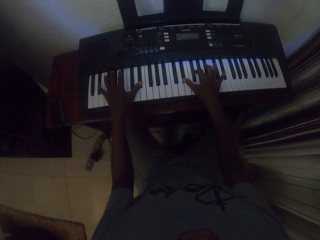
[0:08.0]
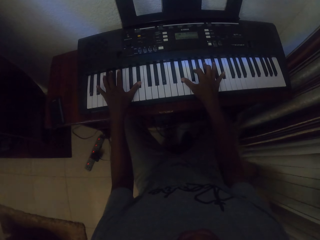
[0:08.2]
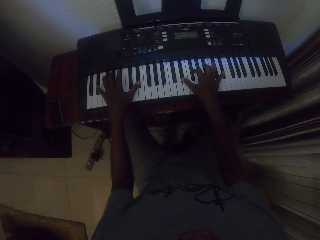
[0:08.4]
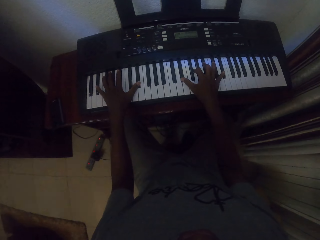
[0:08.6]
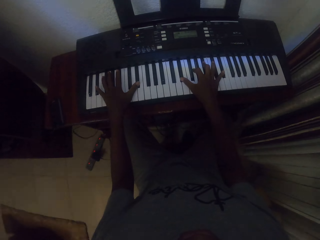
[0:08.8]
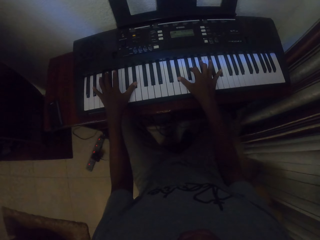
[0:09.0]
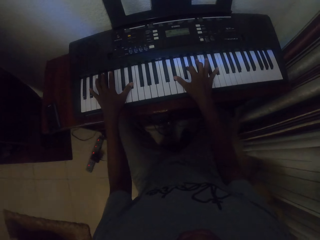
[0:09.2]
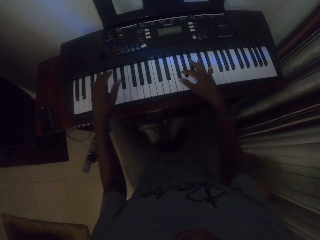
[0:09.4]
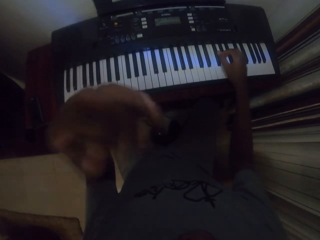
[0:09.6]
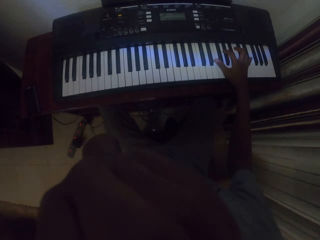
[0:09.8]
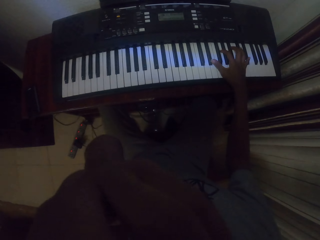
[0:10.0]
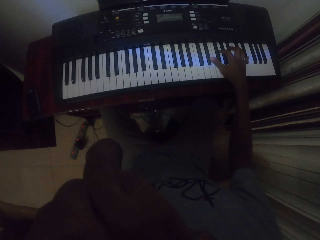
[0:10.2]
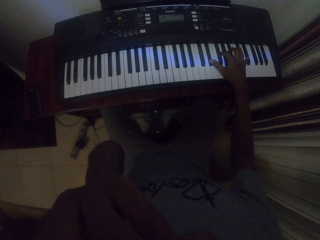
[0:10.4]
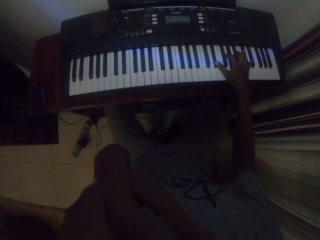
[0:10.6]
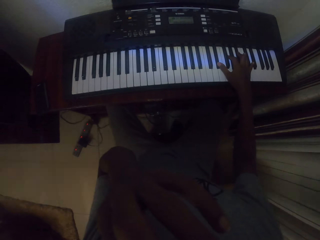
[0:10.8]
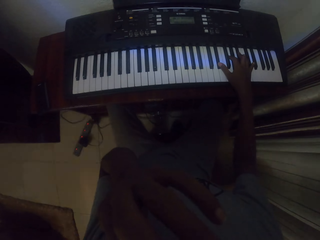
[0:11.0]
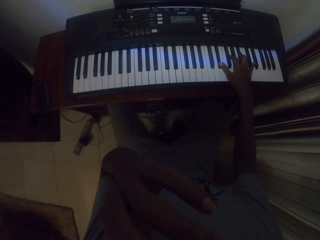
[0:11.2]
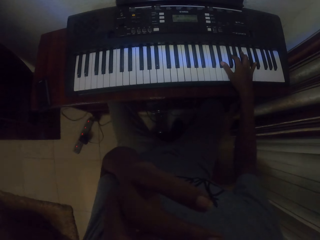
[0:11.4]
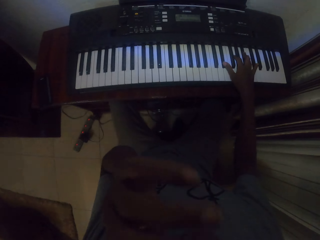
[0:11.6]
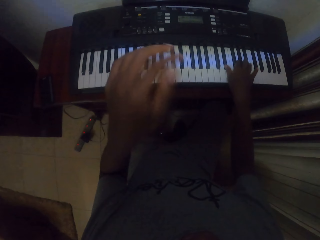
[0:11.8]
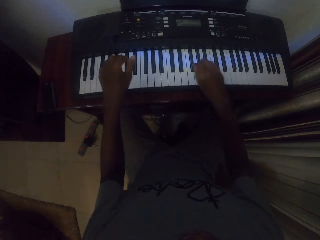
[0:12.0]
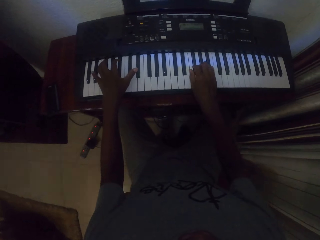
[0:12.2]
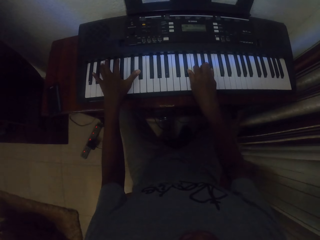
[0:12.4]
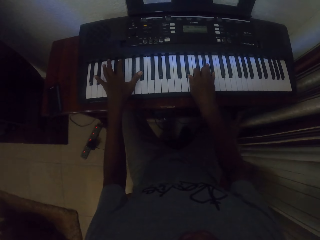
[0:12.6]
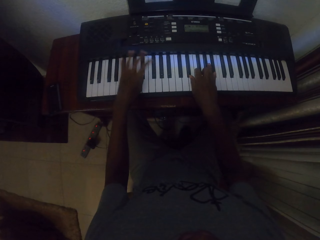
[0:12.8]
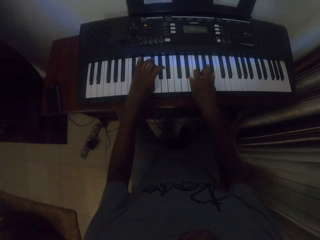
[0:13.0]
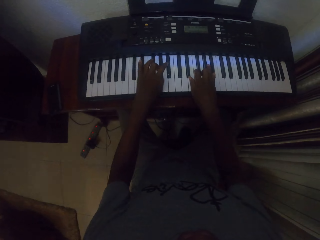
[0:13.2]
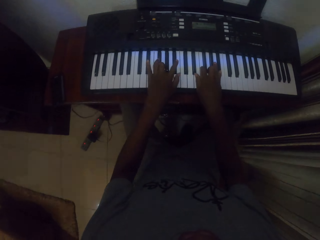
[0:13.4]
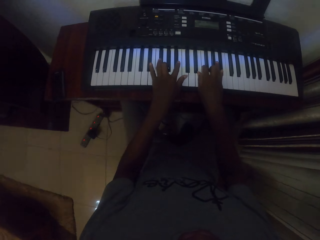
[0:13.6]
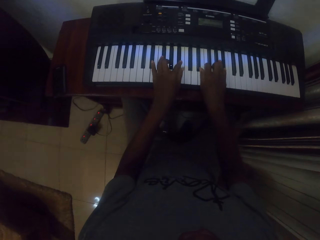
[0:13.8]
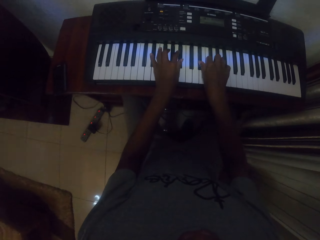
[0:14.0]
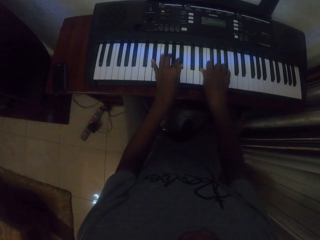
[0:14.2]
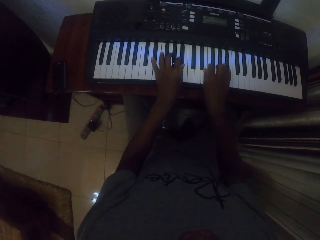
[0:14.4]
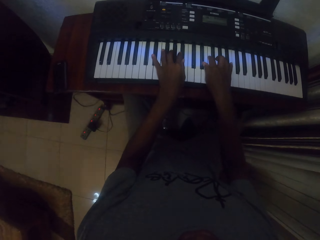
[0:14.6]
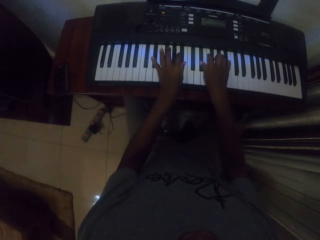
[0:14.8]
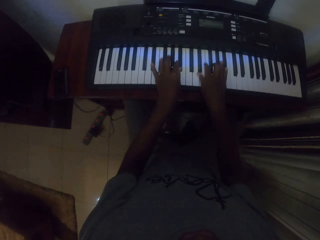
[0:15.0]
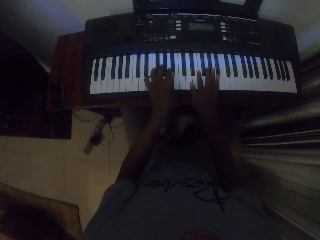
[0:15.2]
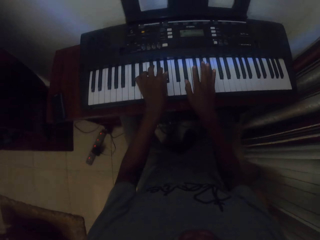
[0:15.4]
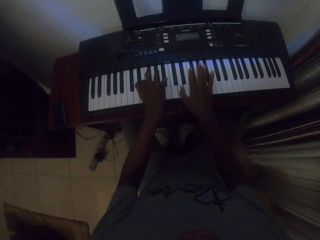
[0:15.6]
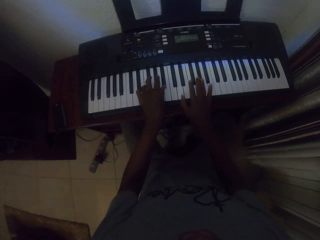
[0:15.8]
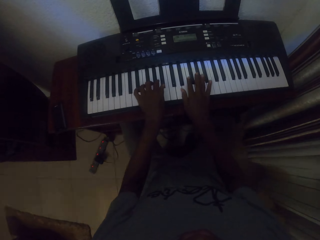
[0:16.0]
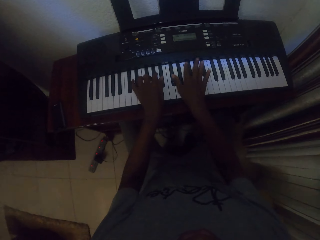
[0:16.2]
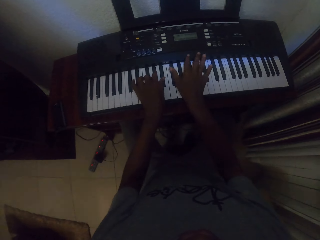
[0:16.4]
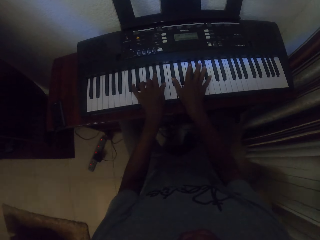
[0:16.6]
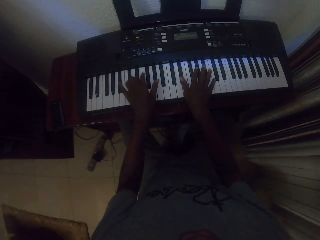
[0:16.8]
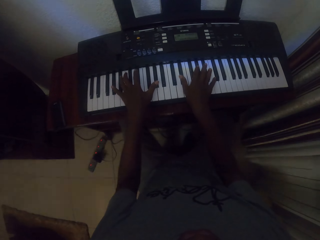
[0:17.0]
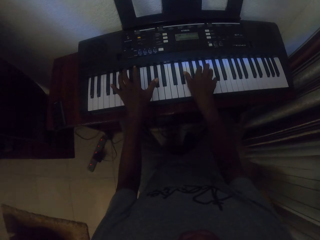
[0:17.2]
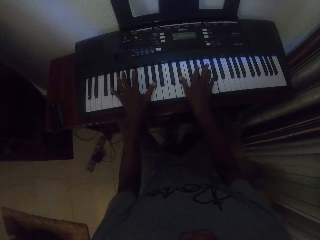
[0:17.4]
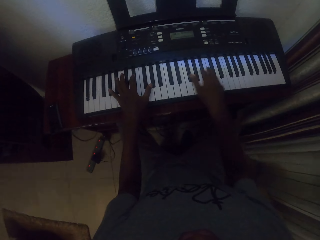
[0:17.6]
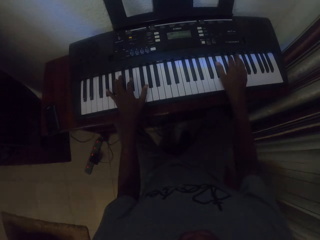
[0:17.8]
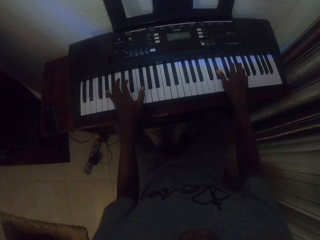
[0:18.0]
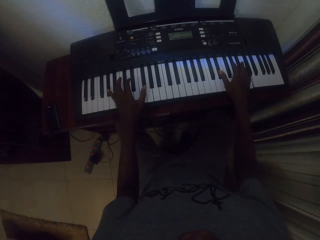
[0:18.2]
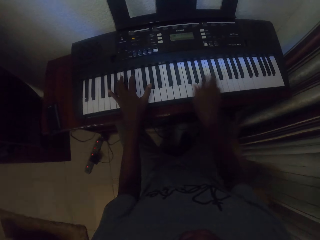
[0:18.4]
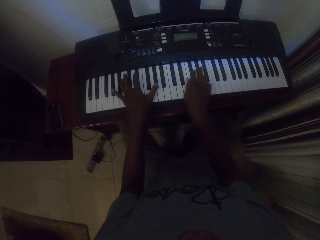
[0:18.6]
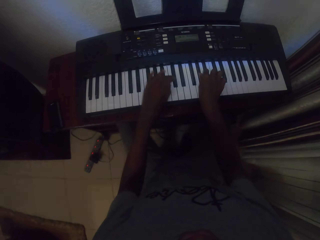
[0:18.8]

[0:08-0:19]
The camera wearer touches his face with his left hand. He plays the piano with his hands.

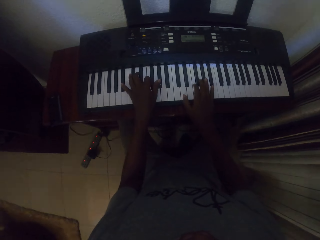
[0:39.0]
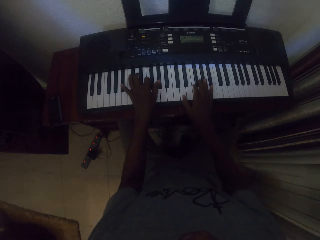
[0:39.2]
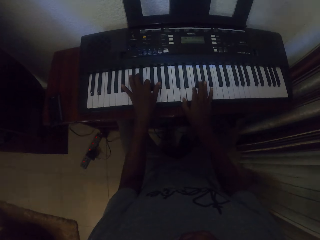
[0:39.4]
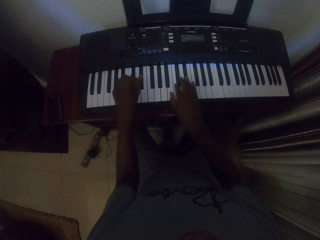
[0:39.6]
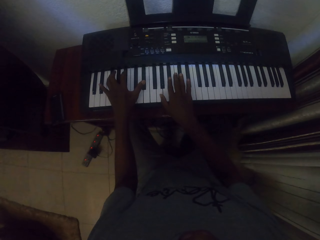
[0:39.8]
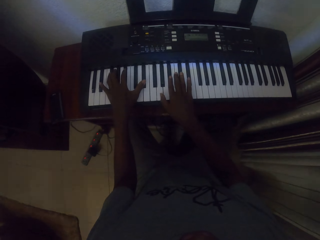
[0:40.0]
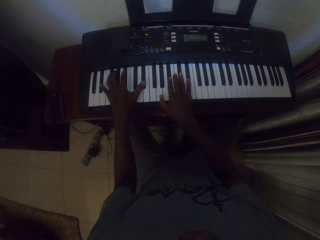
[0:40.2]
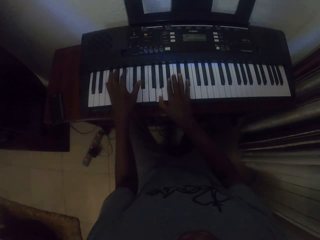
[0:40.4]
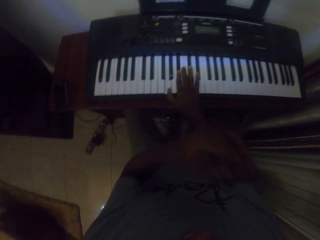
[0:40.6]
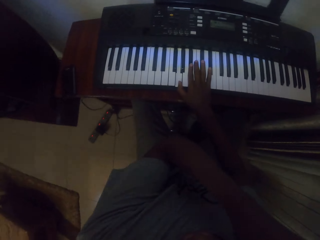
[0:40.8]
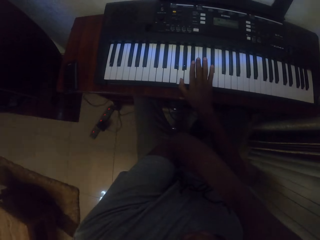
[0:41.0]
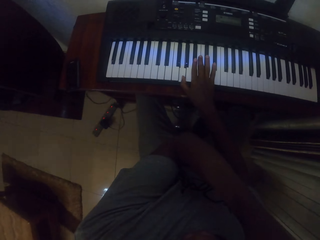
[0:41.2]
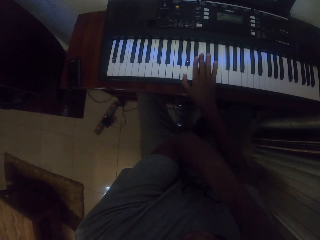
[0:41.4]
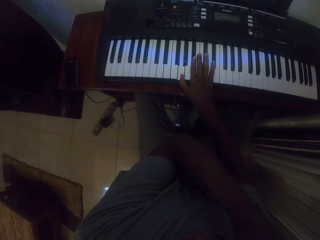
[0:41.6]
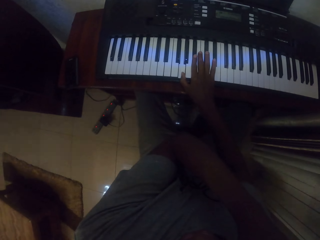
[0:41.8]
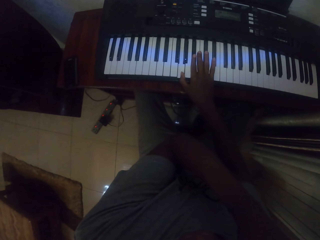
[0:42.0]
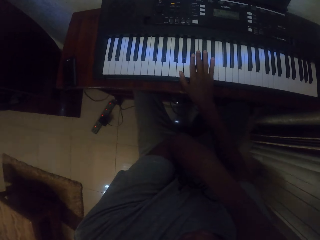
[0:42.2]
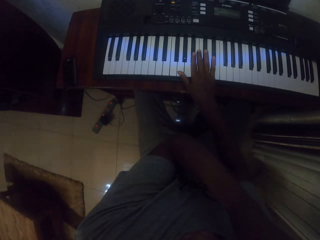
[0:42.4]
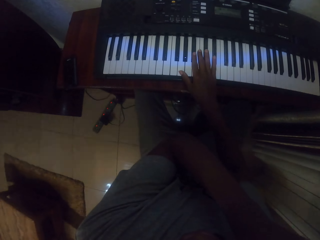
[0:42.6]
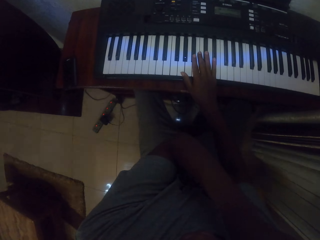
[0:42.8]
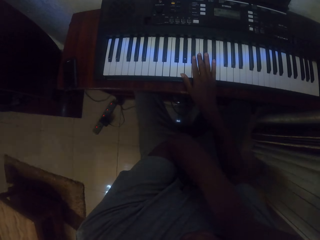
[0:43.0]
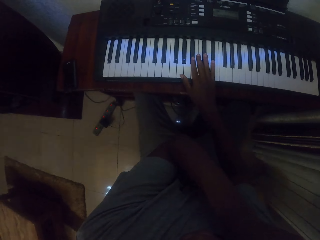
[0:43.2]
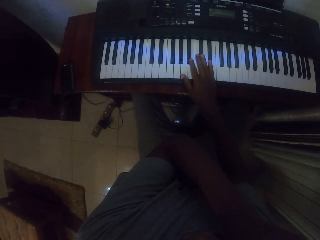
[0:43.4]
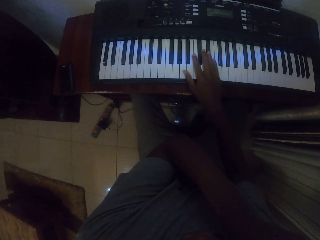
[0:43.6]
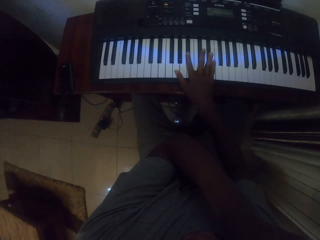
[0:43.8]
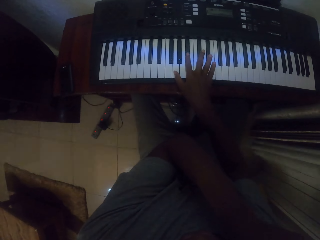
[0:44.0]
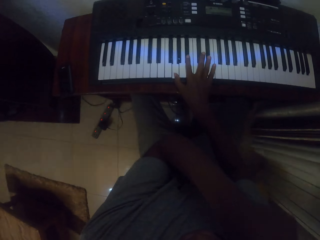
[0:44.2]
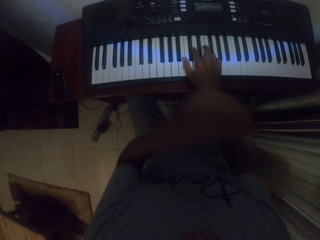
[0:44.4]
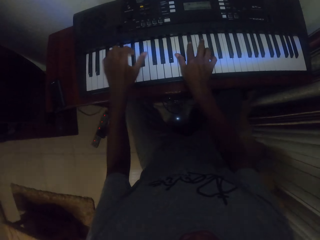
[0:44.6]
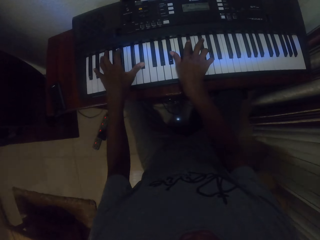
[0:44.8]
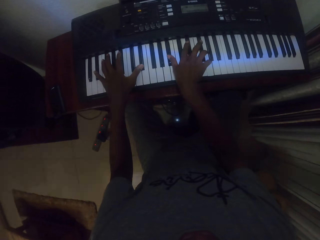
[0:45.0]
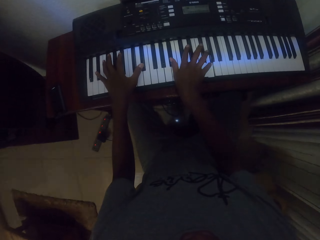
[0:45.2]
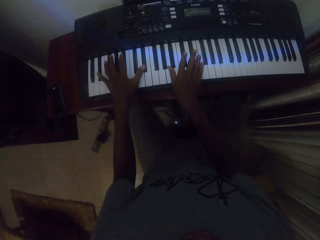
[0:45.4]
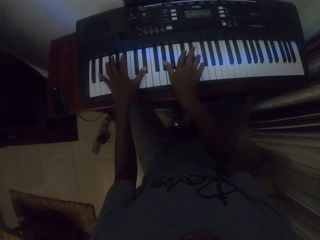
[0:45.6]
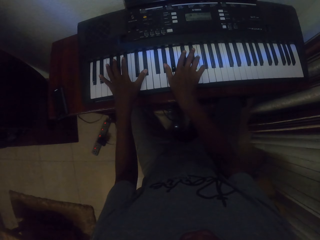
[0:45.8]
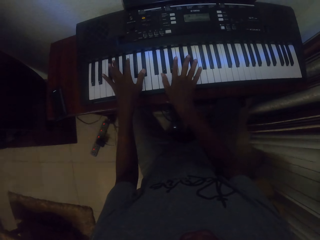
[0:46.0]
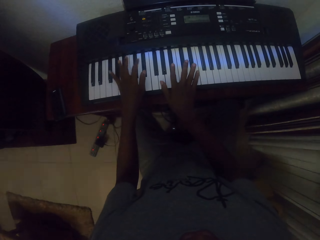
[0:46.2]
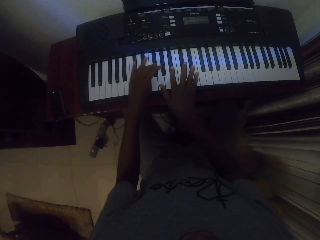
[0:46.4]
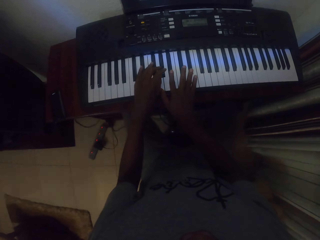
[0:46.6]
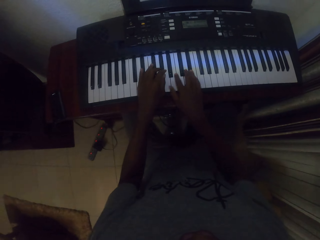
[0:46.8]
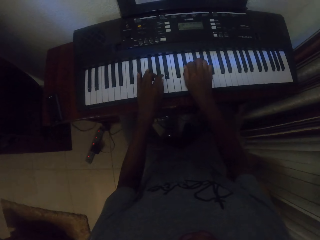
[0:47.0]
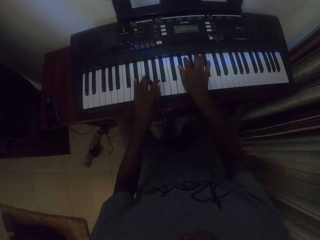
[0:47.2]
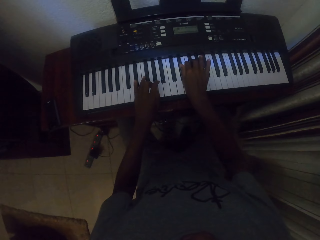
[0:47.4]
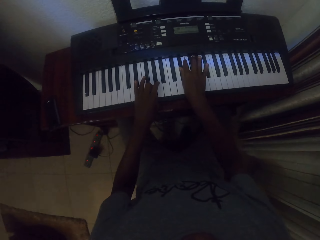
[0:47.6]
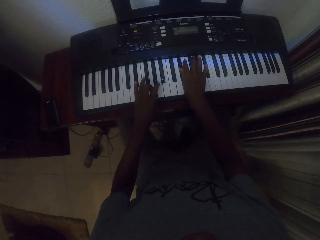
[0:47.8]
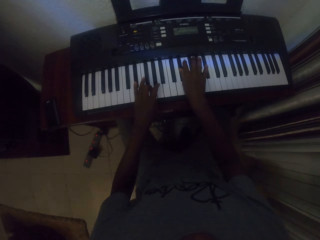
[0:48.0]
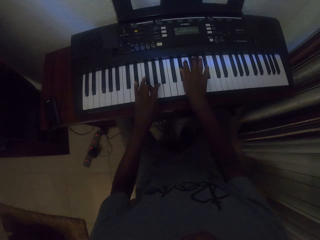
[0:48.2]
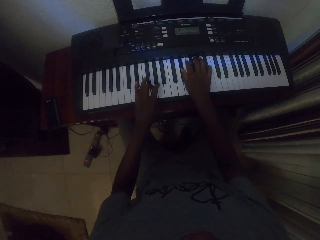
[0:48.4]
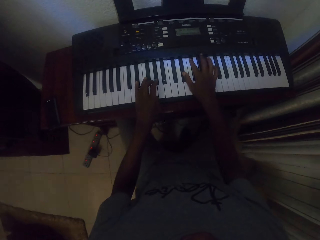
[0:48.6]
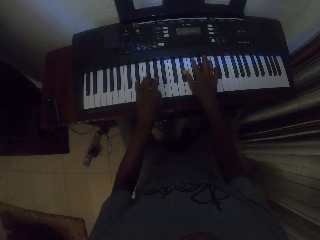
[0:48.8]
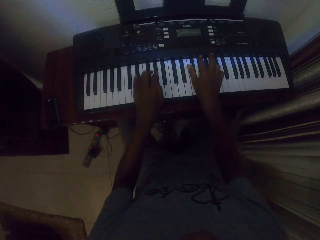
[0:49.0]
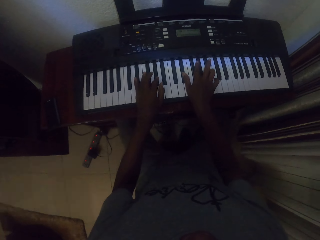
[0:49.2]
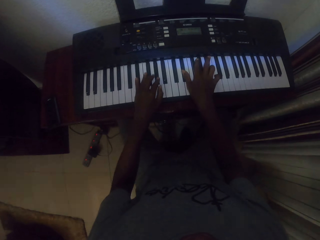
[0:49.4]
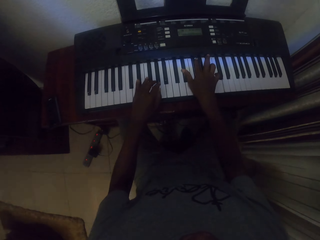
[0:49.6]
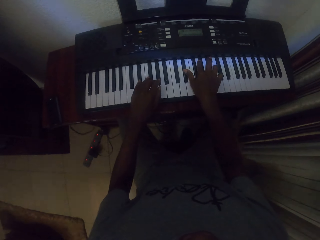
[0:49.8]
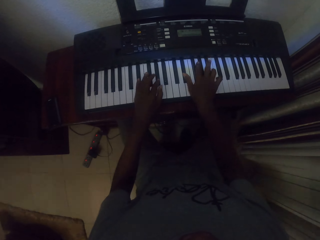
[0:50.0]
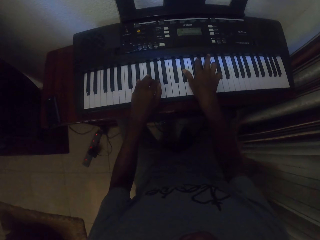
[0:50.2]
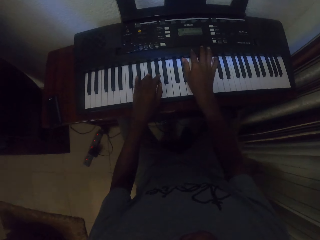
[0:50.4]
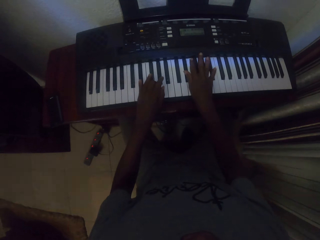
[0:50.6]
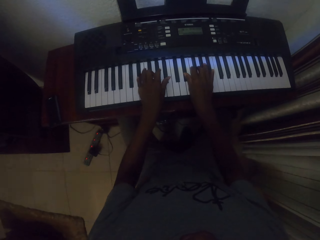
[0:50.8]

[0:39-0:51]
The camera wearer moves his left hand. He scratches his shoulder. He plays the piano with his hands.
